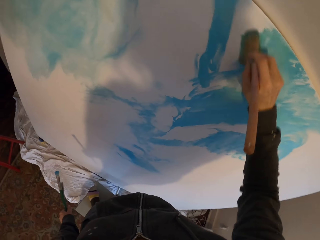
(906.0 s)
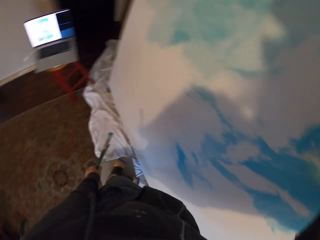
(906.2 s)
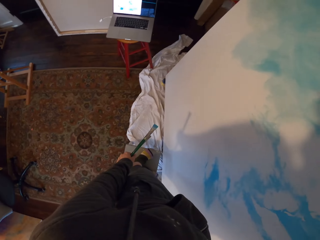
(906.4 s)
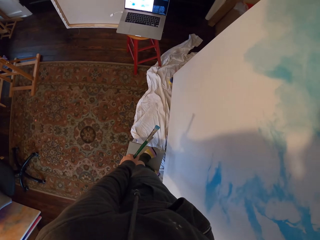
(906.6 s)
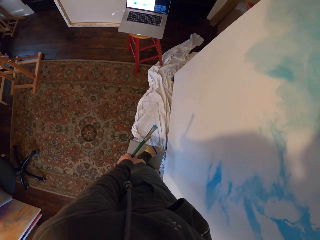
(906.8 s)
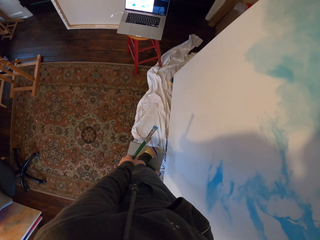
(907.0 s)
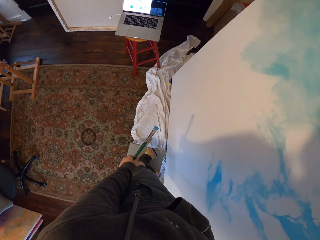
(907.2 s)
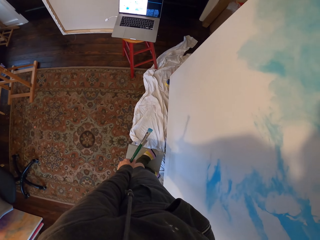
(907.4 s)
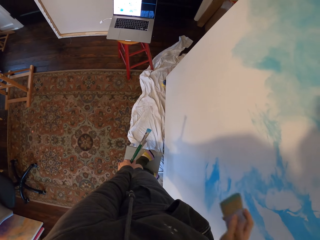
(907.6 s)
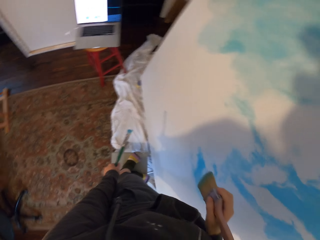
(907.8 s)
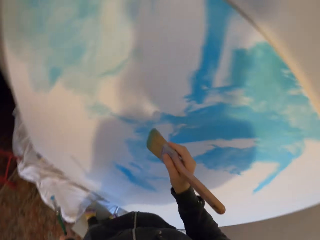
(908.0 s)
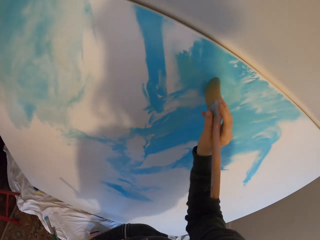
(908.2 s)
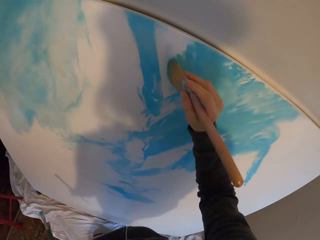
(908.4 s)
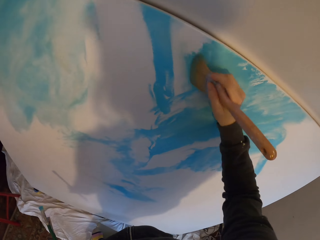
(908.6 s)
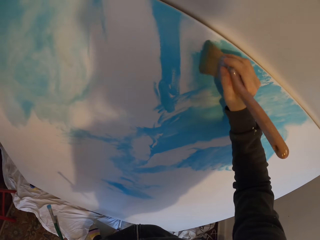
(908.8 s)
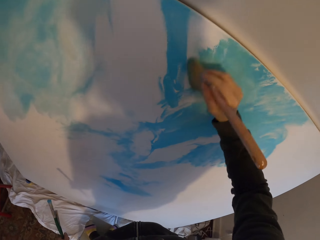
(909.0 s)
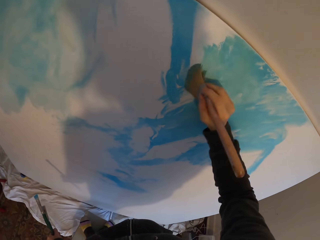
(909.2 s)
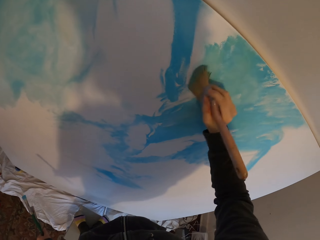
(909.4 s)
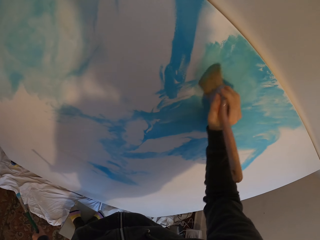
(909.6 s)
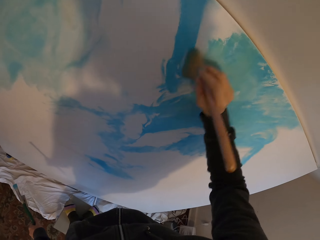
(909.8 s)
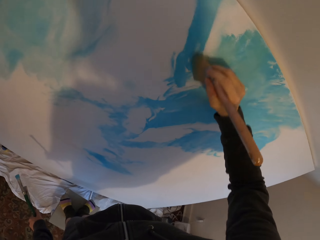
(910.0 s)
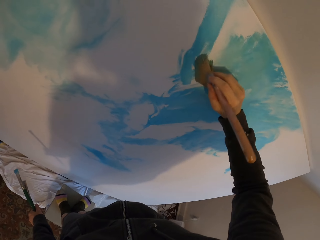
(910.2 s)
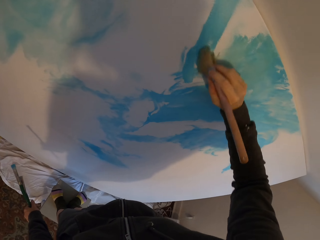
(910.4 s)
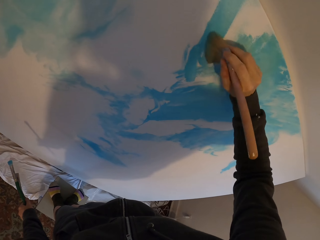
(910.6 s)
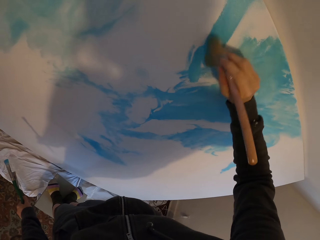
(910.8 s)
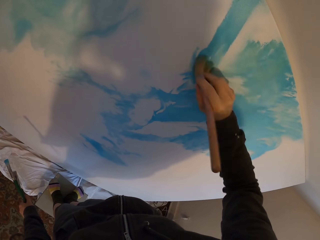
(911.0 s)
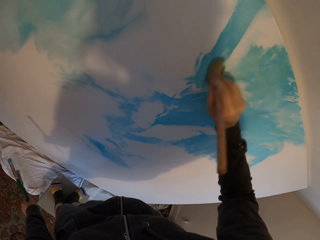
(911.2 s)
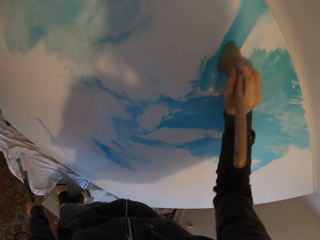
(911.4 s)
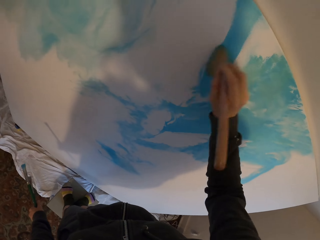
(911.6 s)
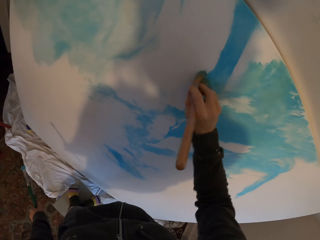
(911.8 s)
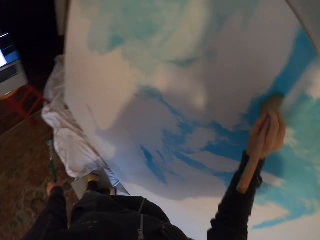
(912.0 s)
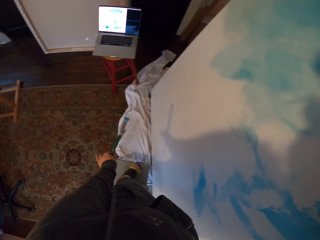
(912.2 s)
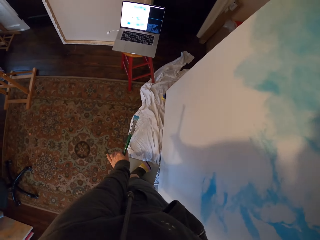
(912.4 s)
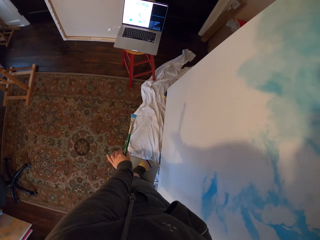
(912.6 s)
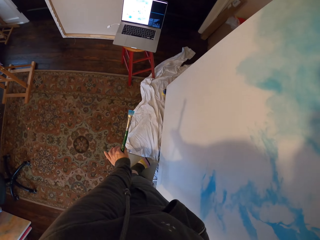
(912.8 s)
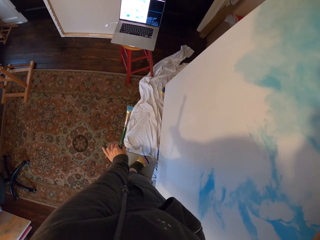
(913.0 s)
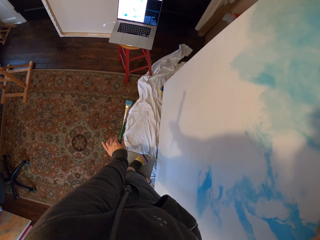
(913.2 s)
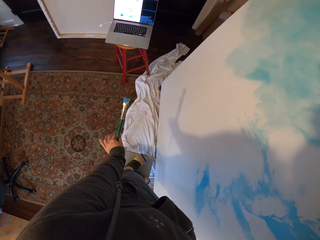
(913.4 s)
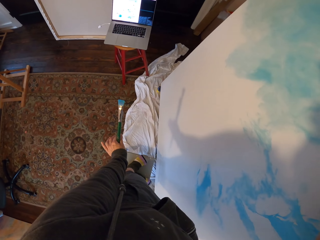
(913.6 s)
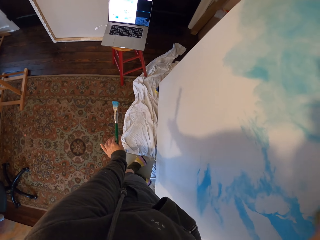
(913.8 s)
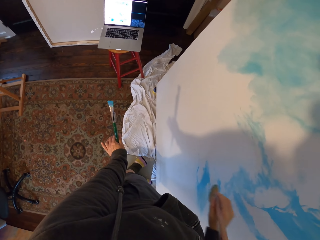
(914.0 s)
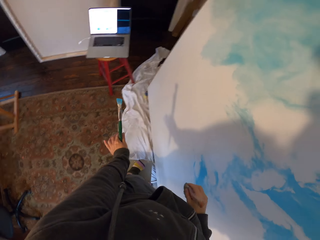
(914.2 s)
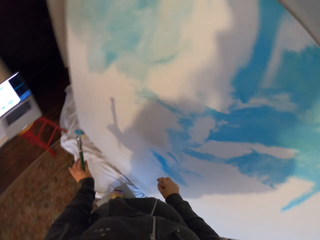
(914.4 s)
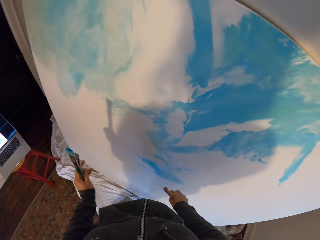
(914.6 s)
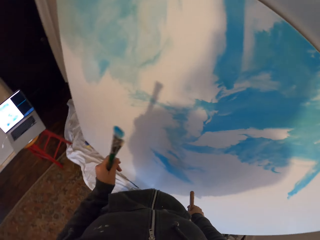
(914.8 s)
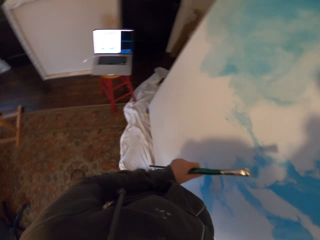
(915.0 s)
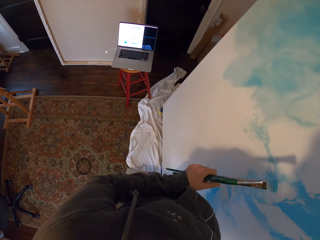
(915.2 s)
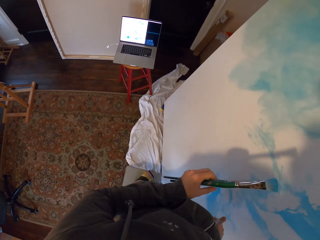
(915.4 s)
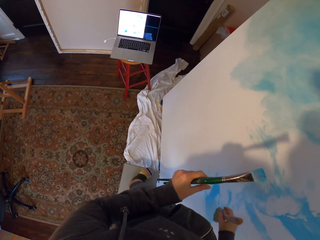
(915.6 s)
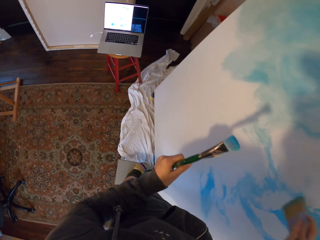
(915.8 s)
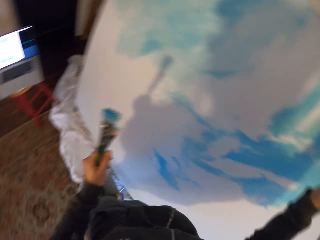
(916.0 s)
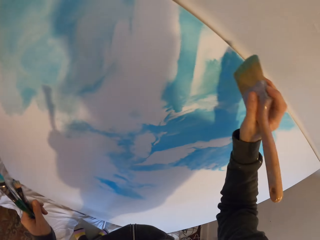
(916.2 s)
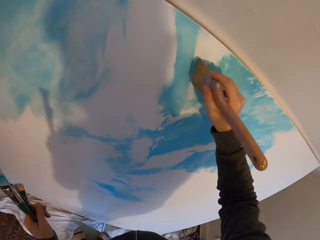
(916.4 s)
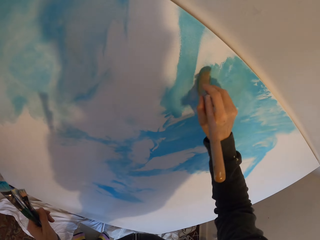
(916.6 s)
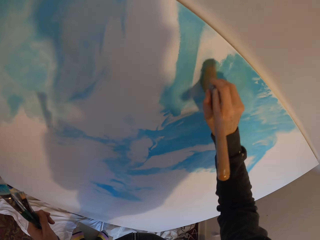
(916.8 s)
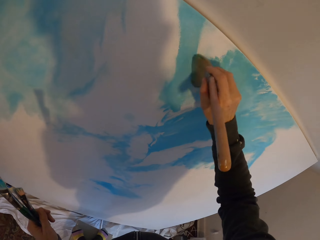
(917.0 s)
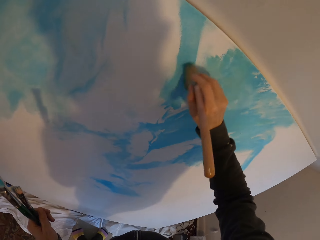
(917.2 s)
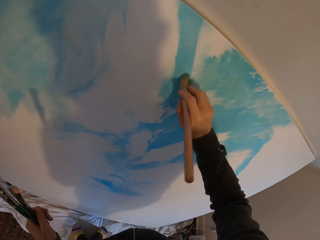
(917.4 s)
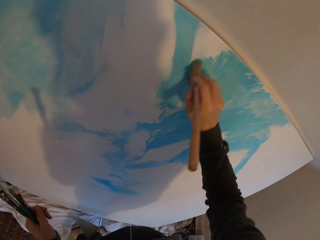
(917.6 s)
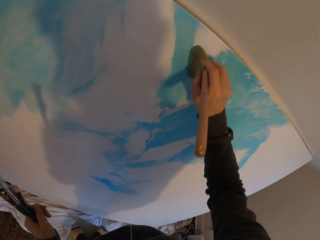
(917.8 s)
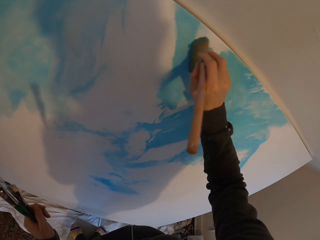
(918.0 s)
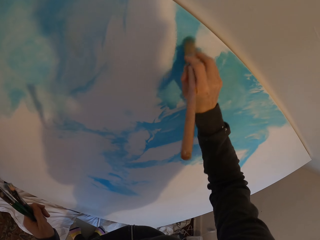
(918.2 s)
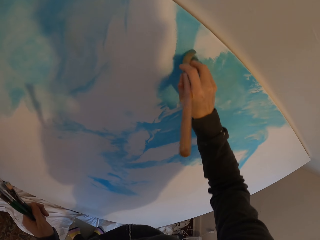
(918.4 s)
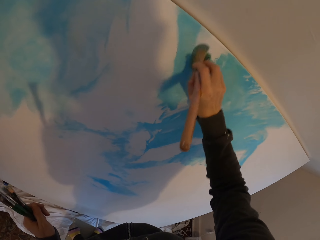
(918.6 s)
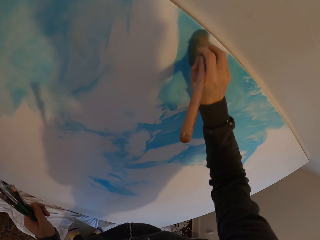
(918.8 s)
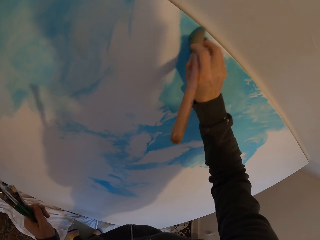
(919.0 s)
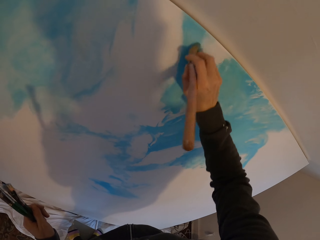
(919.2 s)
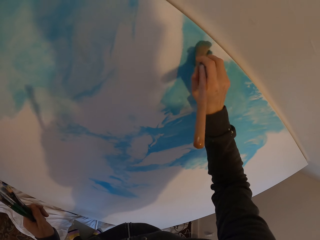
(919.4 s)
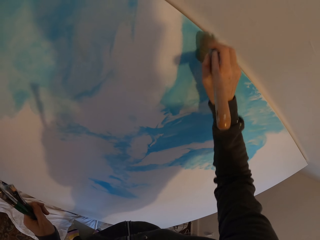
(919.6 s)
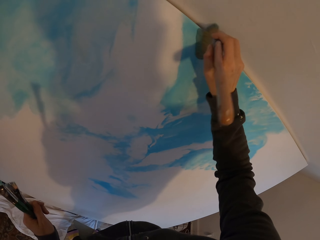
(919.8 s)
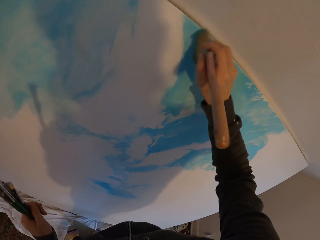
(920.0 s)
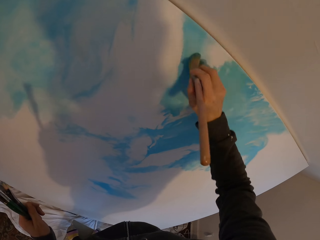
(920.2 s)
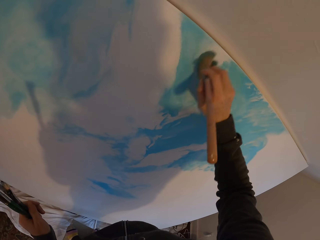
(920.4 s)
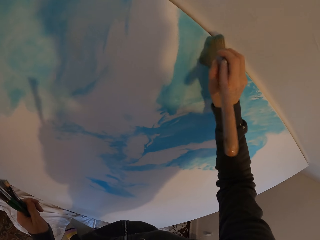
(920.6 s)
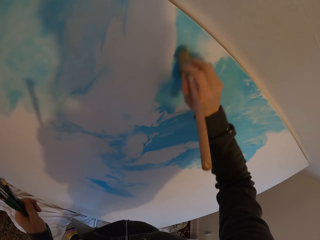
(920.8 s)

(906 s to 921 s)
The camera wearer looks at the laptop. They paint the board. They look at the laptop. They paint the board.

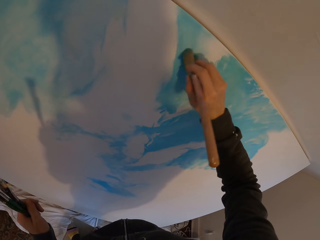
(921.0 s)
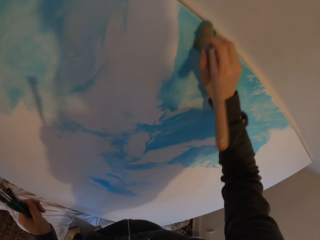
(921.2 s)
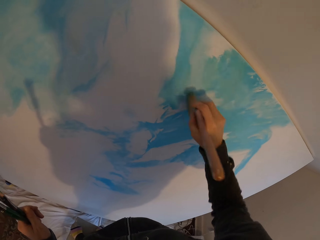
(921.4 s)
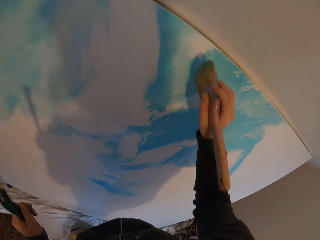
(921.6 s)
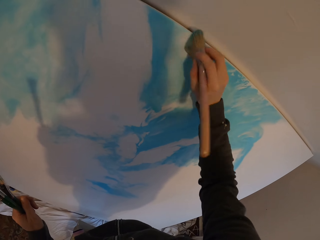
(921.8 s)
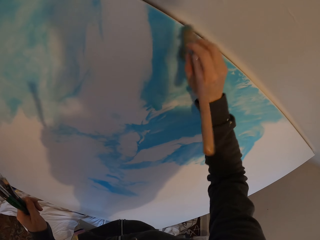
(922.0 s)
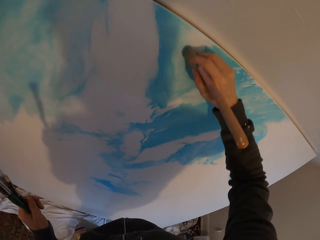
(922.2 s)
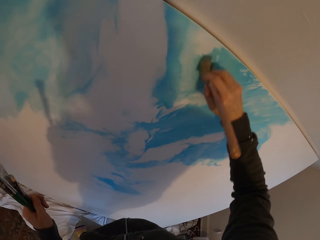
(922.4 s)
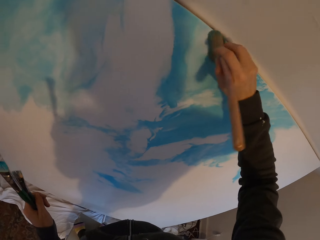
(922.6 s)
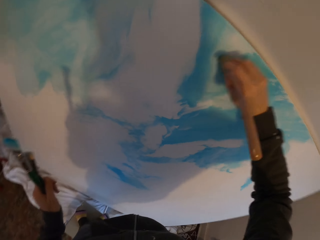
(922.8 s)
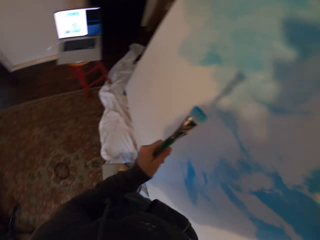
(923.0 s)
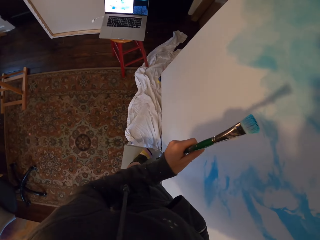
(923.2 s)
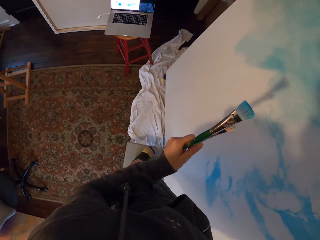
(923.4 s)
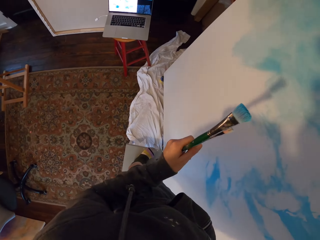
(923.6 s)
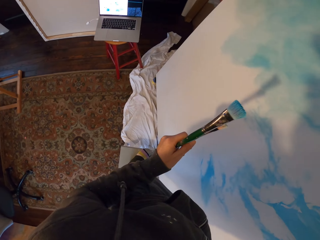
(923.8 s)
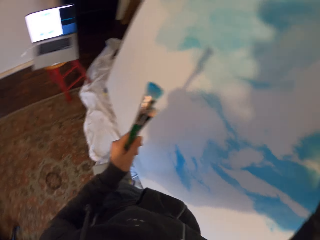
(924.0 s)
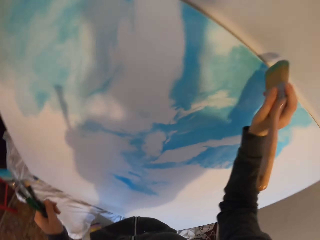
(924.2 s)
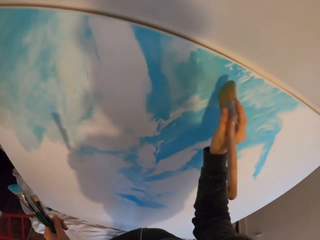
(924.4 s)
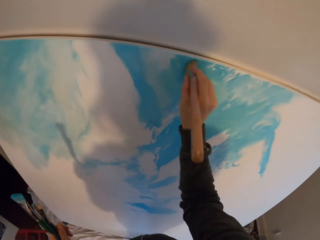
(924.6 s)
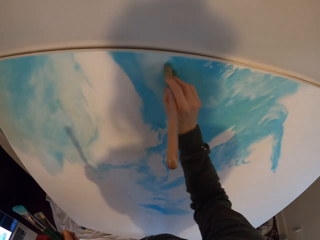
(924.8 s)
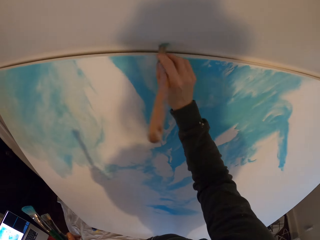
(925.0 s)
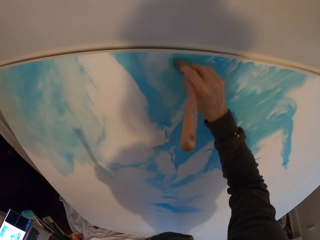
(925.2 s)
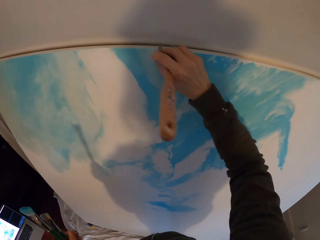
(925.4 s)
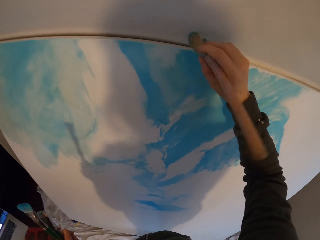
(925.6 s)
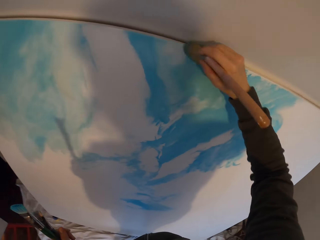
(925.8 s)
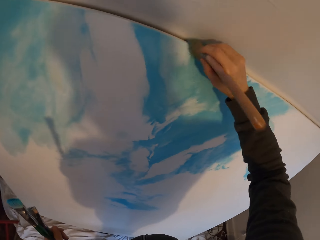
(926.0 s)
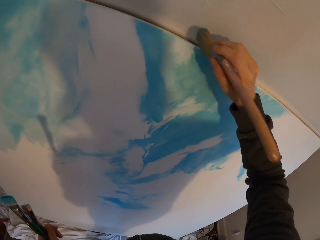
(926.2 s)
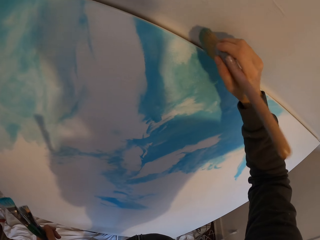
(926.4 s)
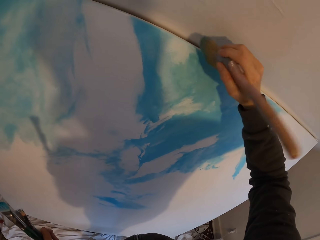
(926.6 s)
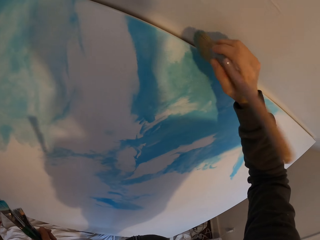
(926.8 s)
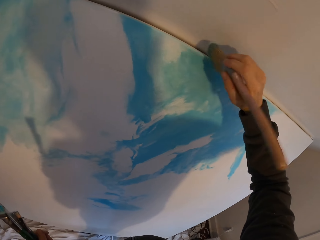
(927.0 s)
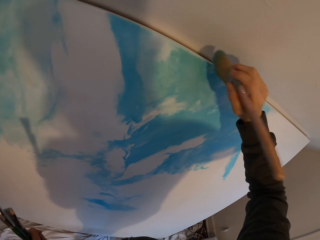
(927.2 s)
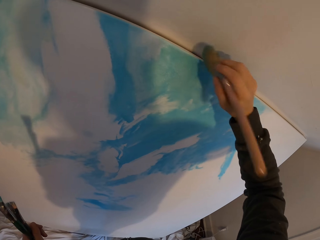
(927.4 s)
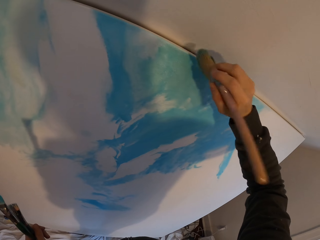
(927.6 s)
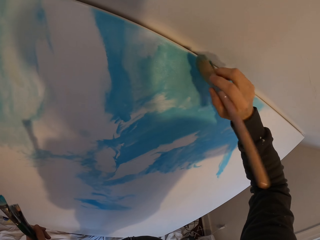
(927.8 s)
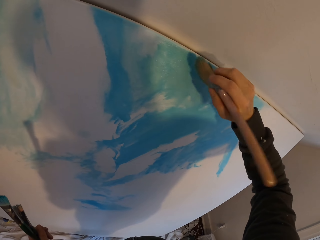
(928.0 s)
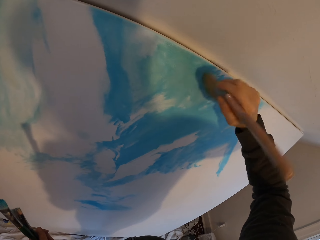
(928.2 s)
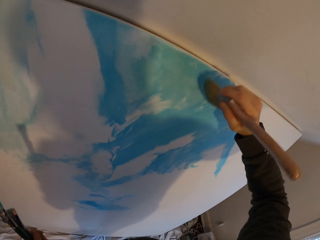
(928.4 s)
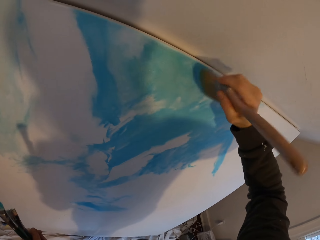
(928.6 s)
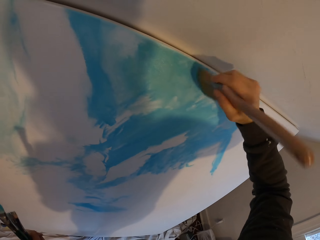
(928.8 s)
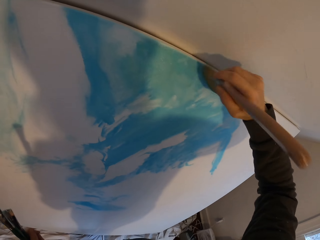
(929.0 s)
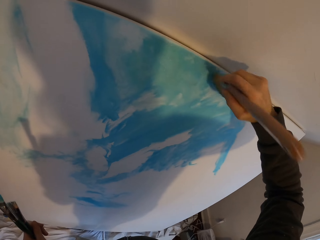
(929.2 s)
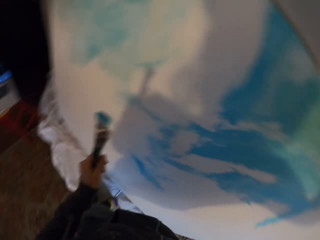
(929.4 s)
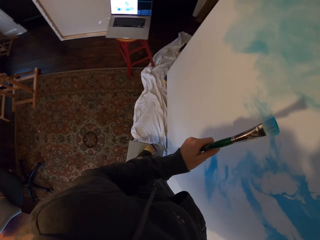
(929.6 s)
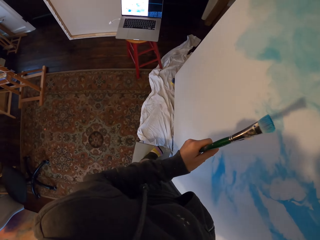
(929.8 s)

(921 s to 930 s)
The camera wearer looks at the laptop. They paint the board.
